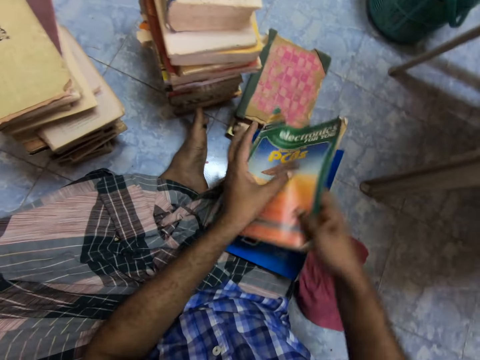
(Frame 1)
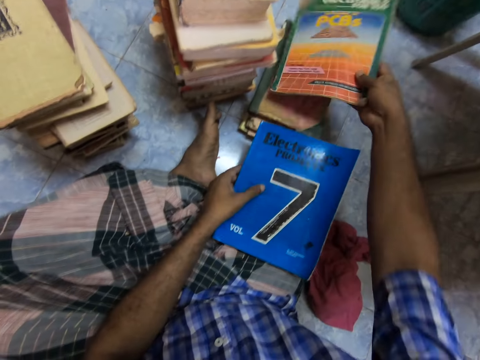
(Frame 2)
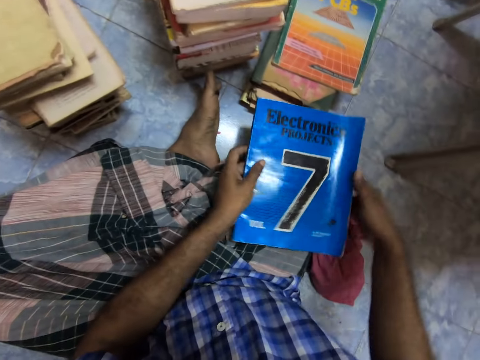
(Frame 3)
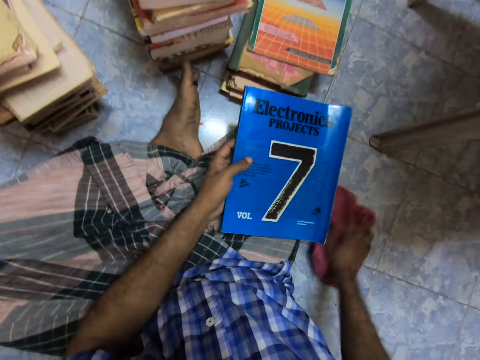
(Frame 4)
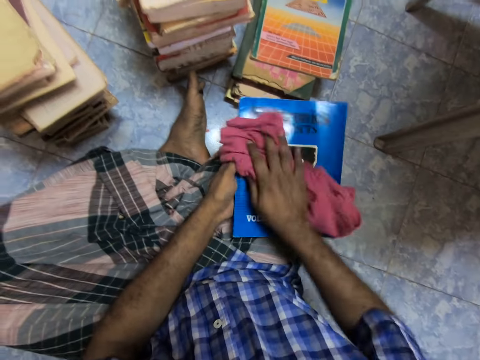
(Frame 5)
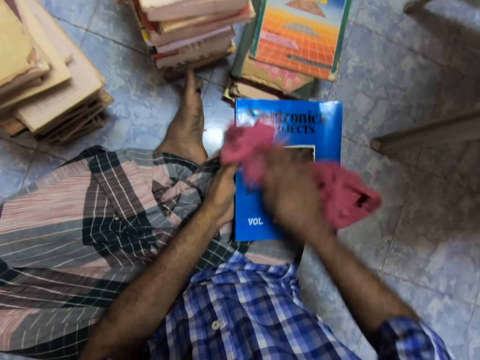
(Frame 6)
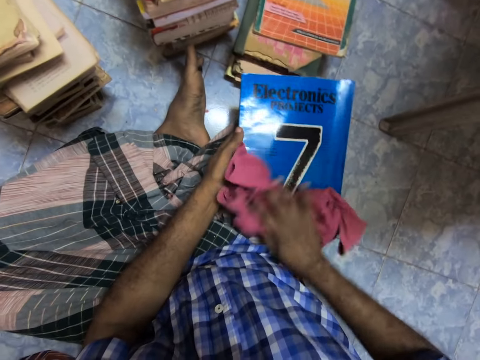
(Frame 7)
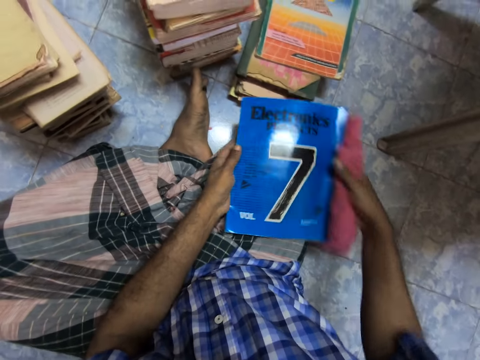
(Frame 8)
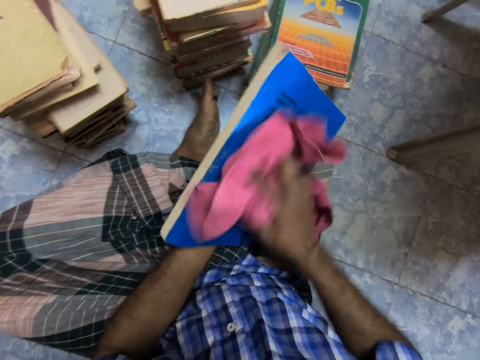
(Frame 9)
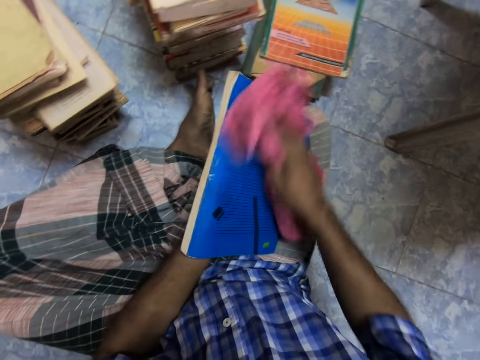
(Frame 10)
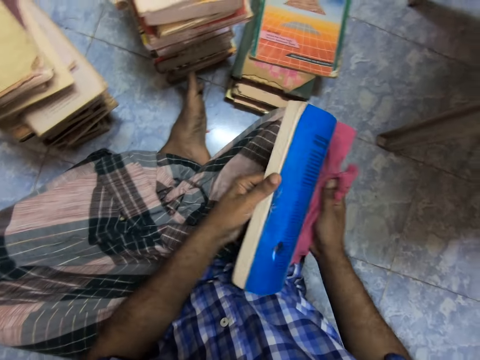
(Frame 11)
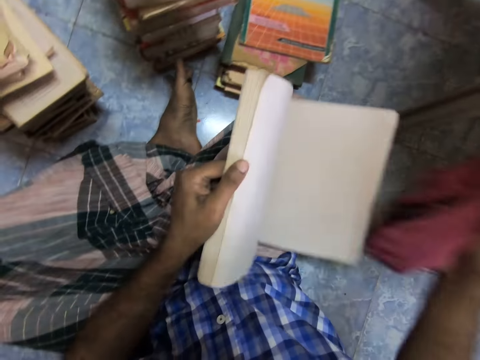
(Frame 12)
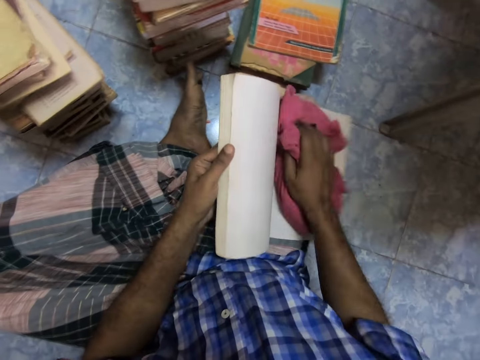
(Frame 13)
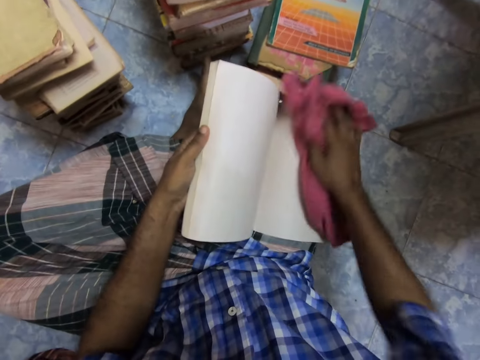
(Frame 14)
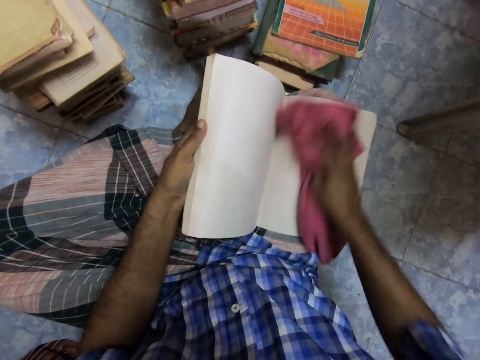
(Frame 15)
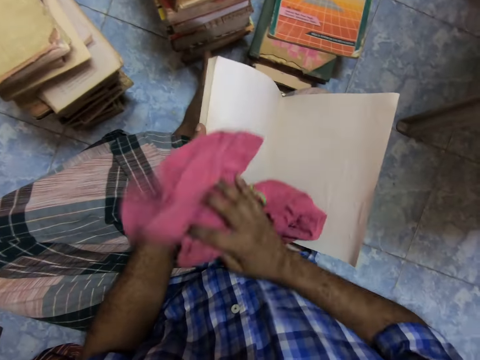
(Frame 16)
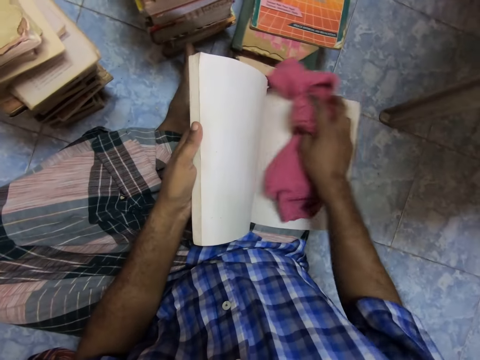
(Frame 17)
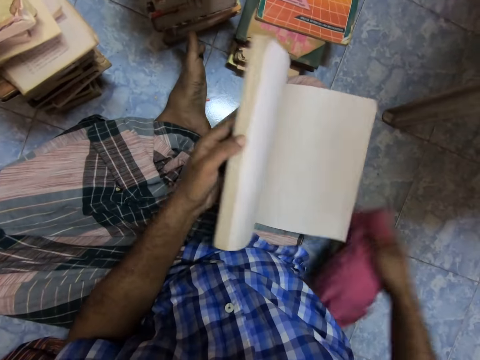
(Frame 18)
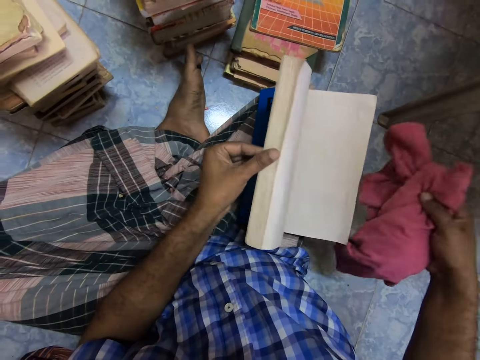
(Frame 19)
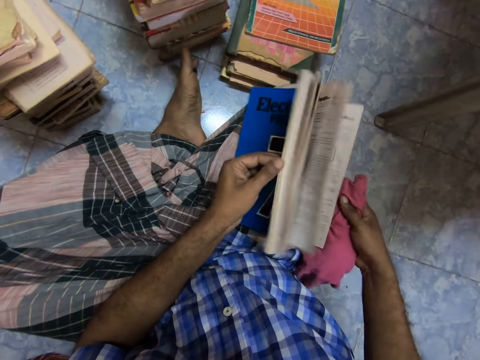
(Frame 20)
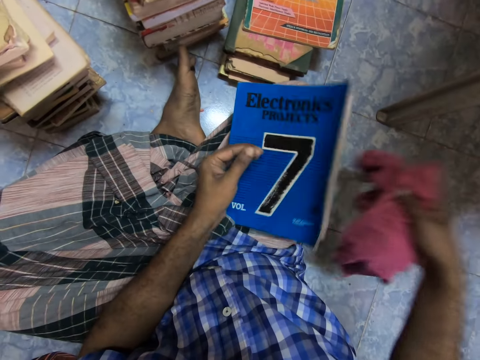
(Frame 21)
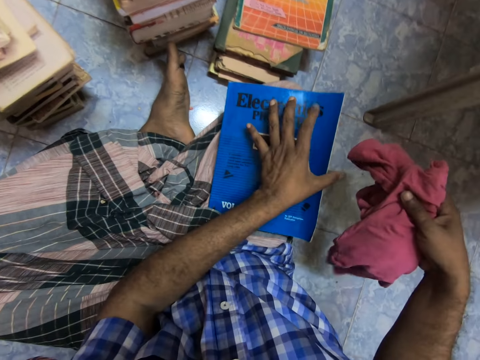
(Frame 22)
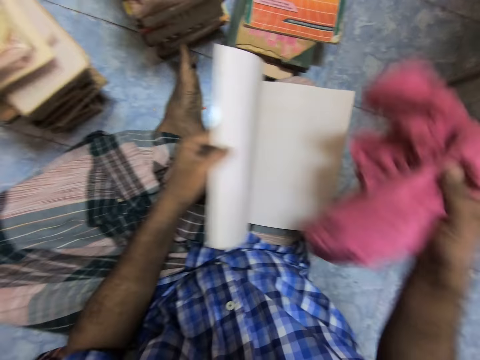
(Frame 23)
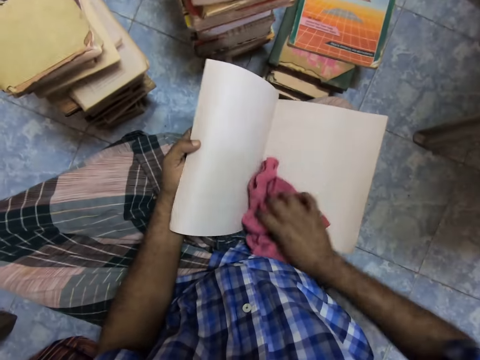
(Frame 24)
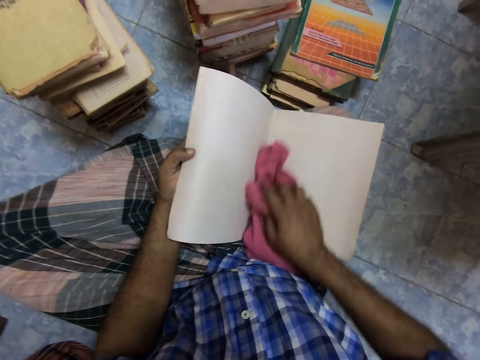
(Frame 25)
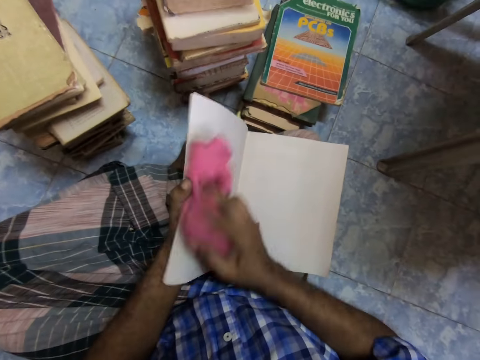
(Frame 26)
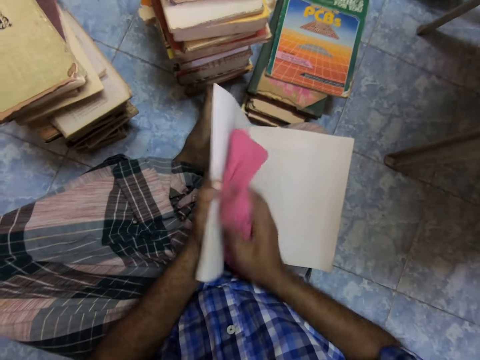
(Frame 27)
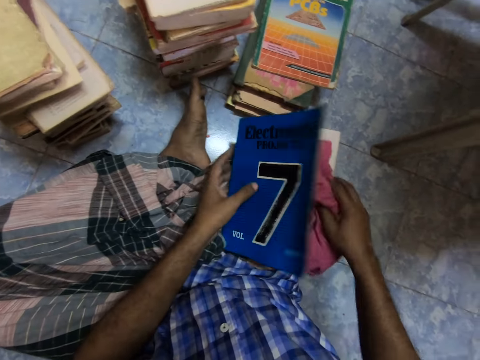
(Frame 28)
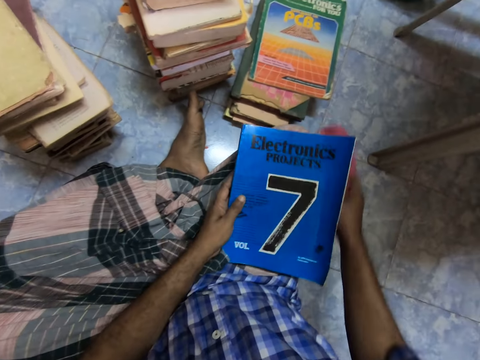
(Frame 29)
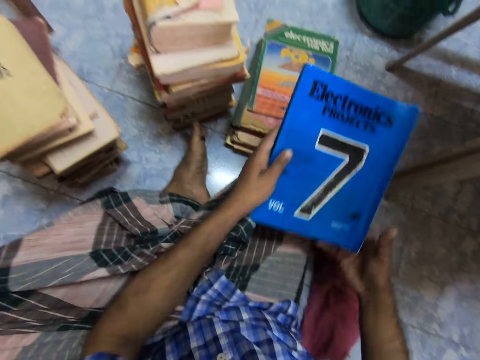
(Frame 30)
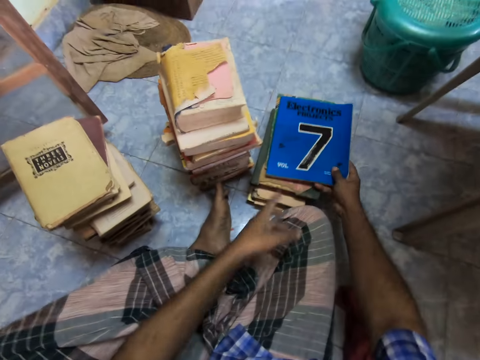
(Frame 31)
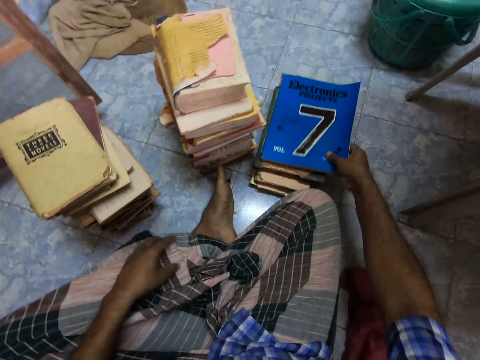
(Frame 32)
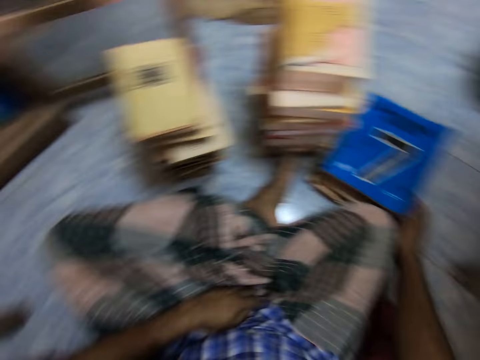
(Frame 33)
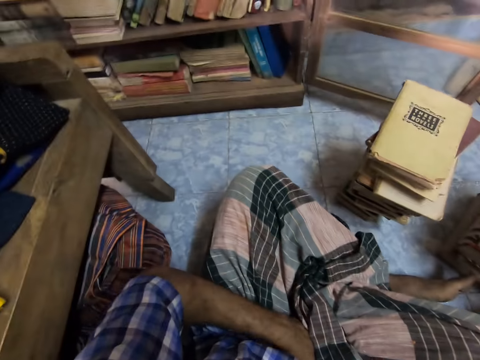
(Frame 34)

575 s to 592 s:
The camera wearer puts the book on the right hand. They drop the book on other books. They take the book. They hold the book with both hands. They pick the cloth and wipe the book. They turn the book and wipe the book. They adjust the book and open the book. They wipe the book. They adjust the book and flip the book pages. They open the book and wipe the book. They close the book. They drop the cloth. They place the book on other books. They hold the book with both hands. They touch the cloth.

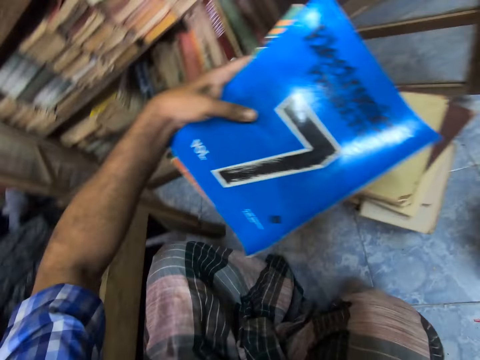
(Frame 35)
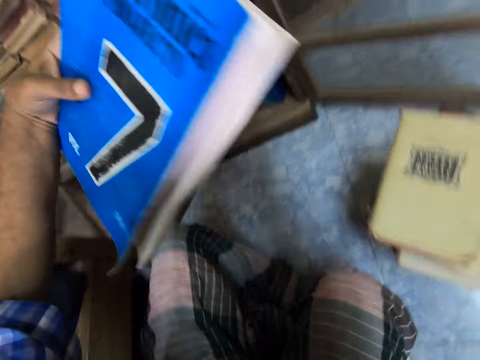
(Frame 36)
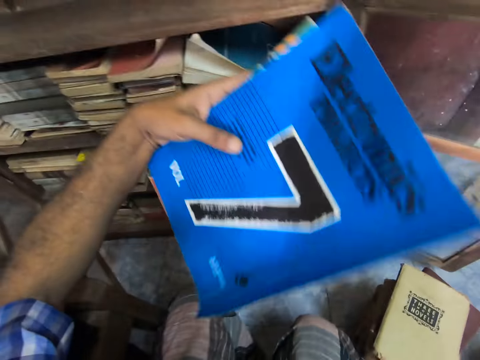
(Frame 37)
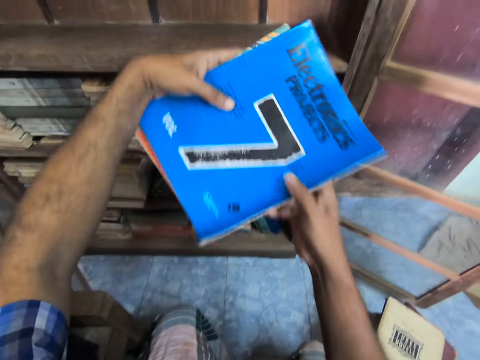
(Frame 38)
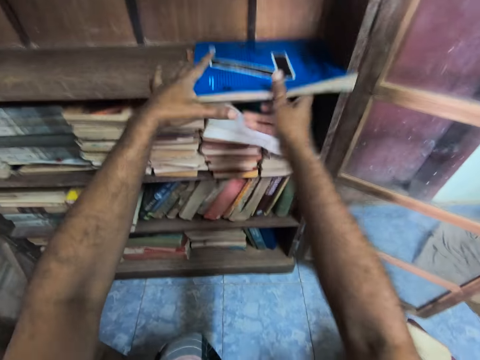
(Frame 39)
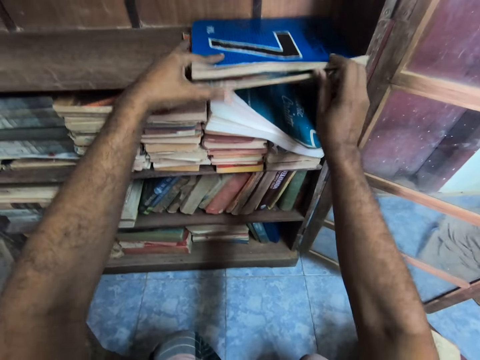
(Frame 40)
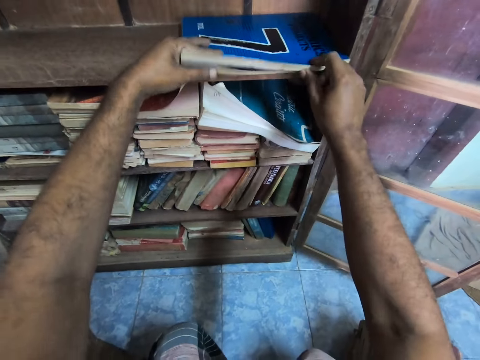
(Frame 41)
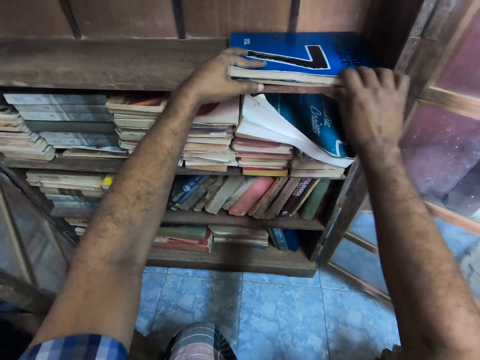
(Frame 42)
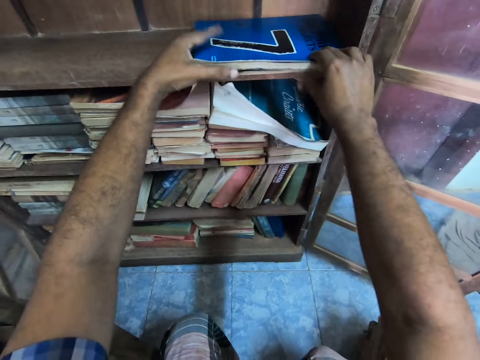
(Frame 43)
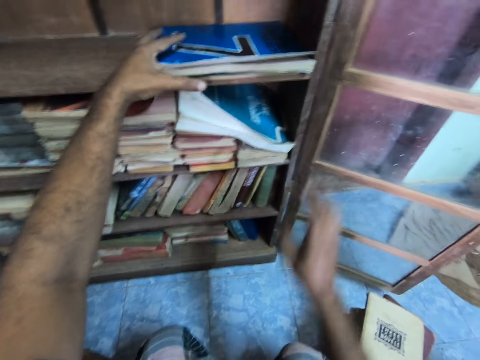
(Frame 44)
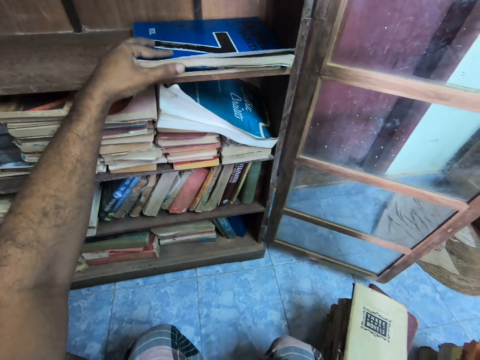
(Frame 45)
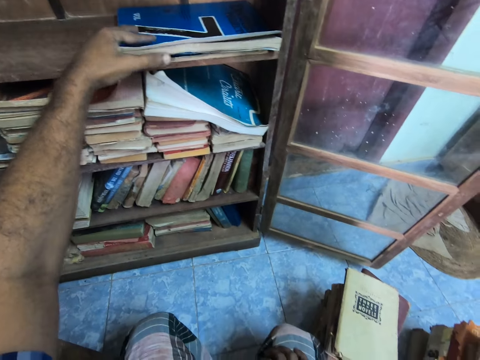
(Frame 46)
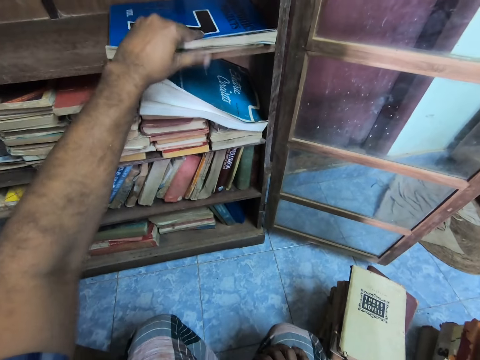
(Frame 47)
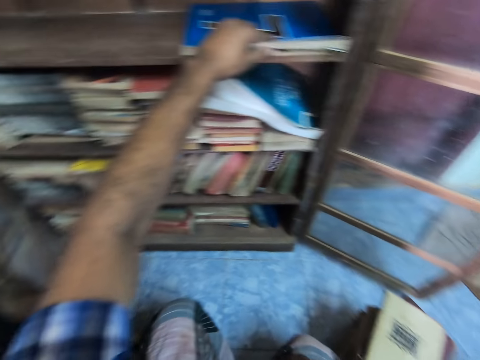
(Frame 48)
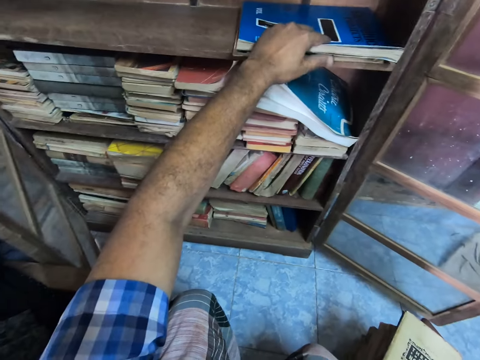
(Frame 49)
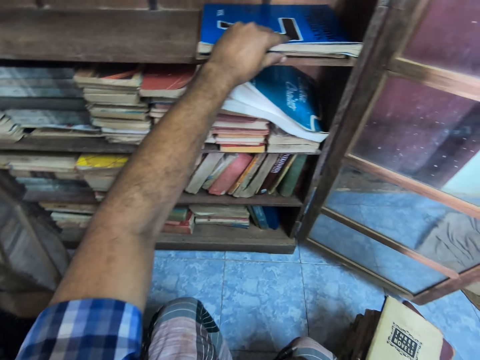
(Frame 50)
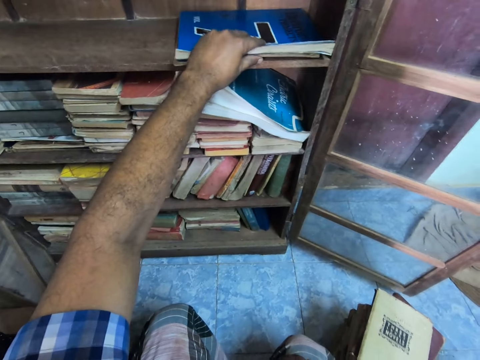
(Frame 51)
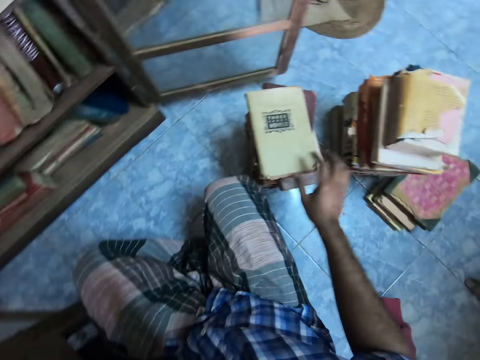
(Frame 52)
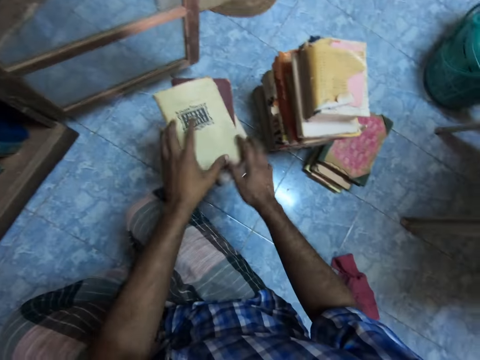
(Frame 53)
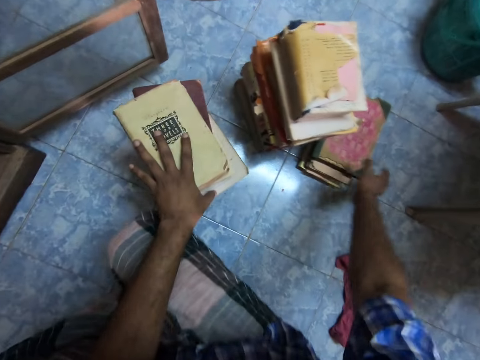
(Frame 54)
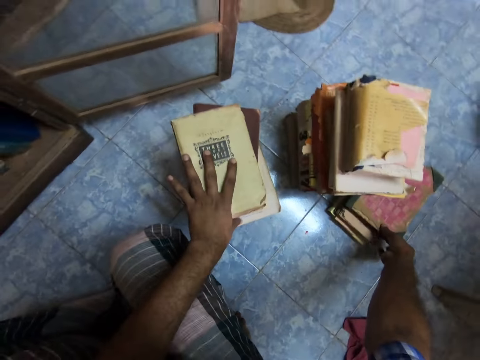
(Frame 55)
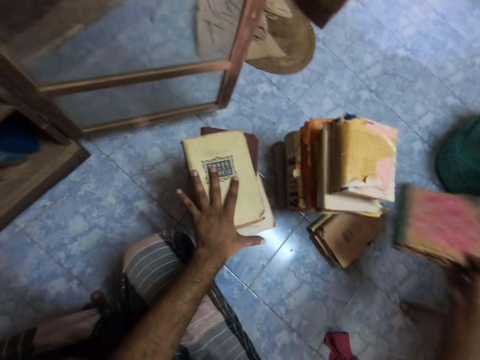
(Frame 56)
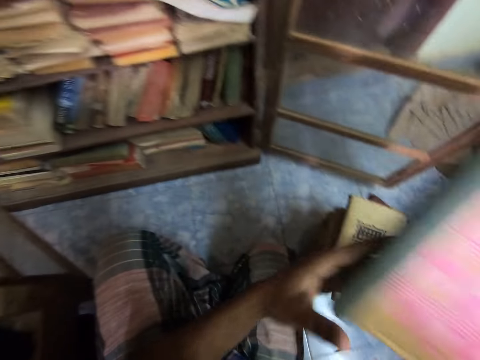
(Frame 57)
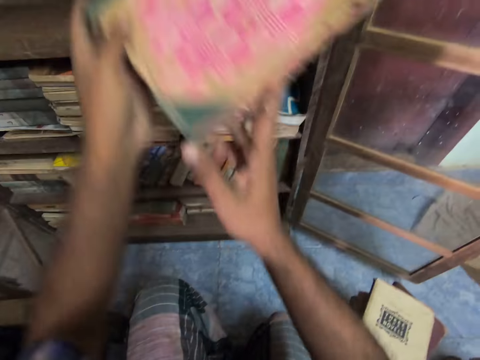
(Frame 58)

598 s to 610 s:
The camera wearer kneels. They hold books with both hands. They place the book in the shelf. They adjust the books. They touch the books with the right hand. They touch the books with the left hand. They pick the book. They hold the book with both hands.
